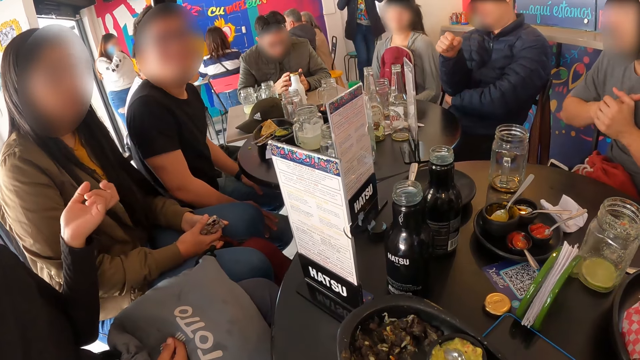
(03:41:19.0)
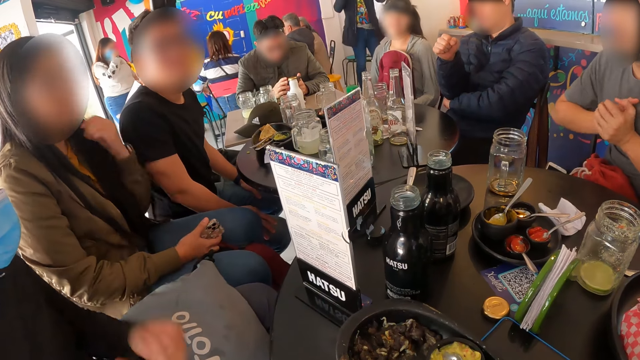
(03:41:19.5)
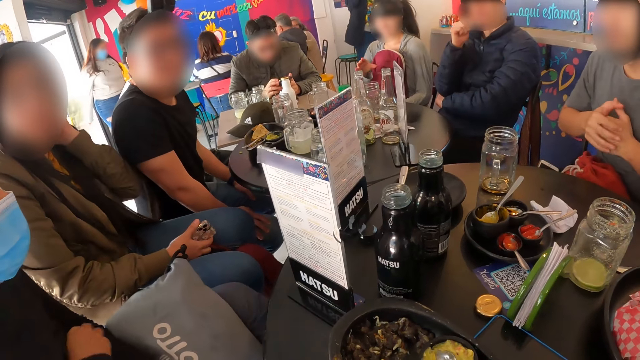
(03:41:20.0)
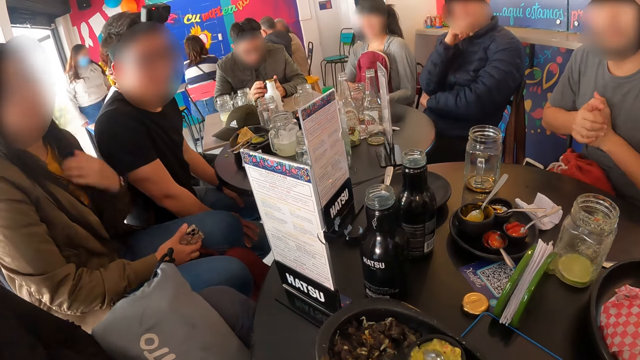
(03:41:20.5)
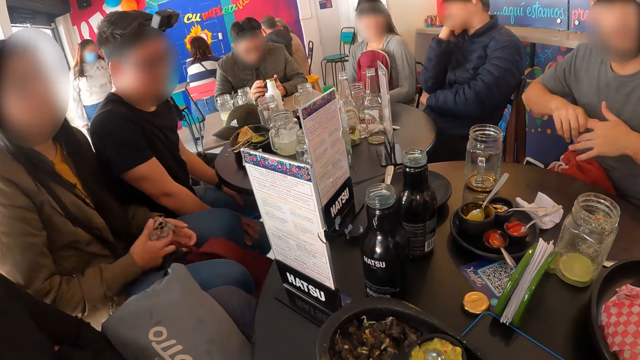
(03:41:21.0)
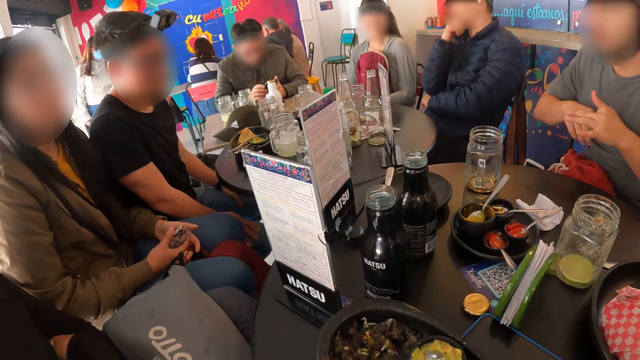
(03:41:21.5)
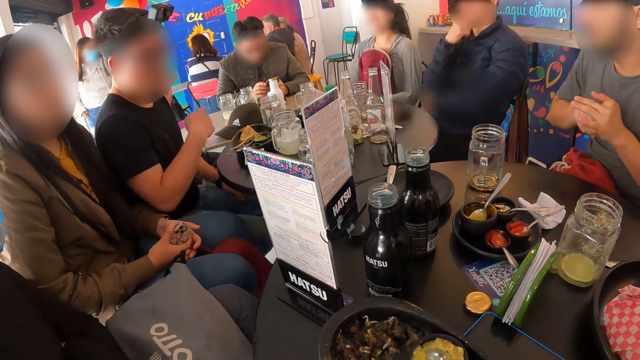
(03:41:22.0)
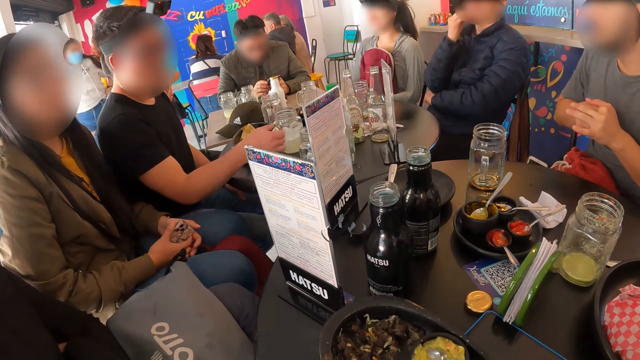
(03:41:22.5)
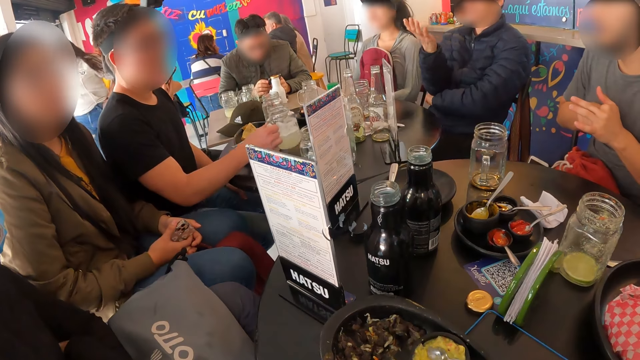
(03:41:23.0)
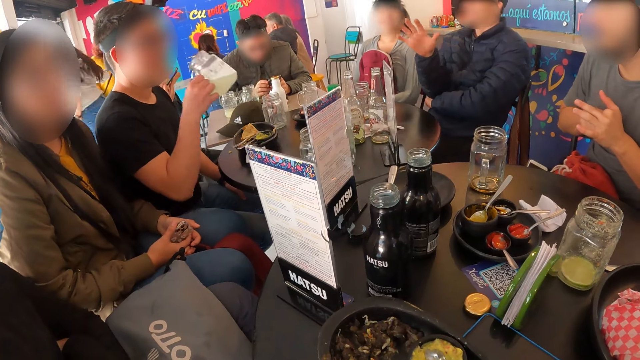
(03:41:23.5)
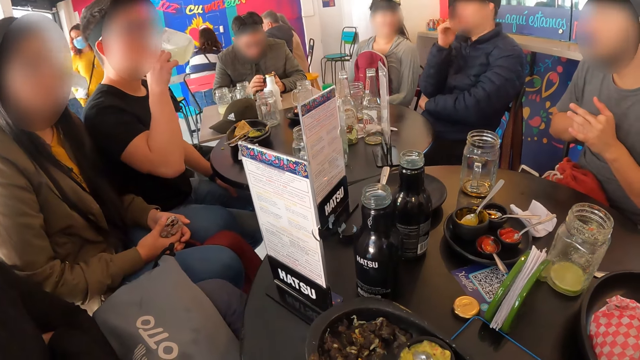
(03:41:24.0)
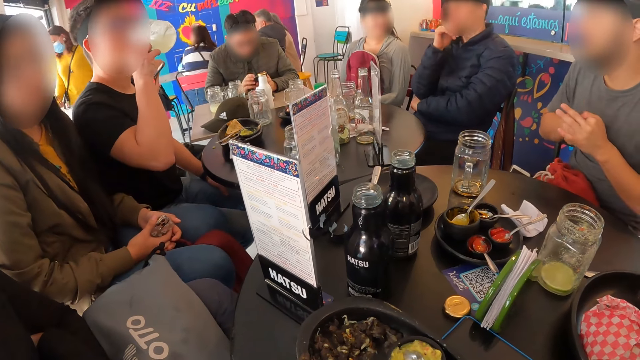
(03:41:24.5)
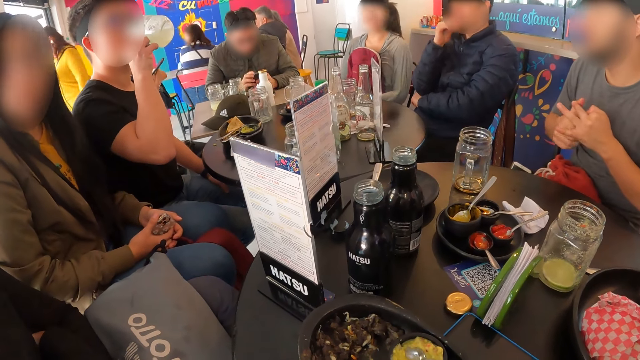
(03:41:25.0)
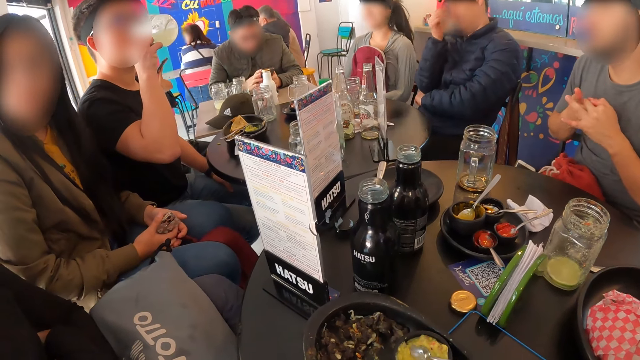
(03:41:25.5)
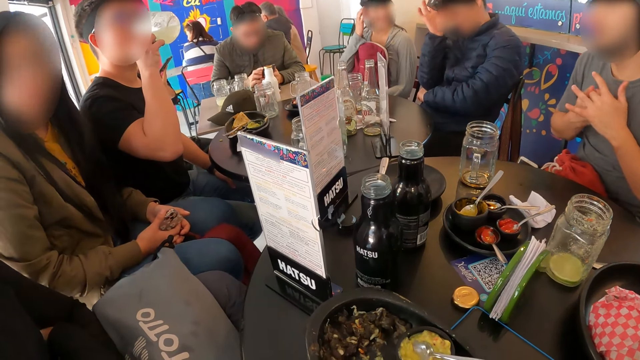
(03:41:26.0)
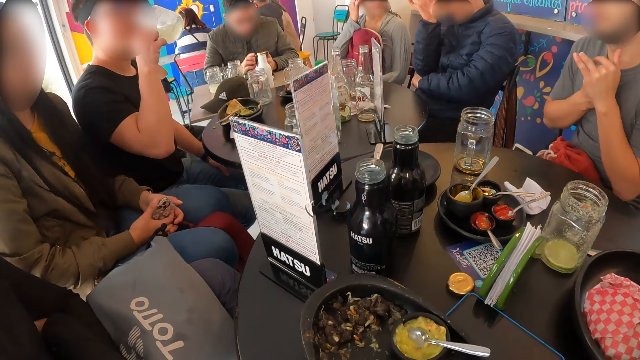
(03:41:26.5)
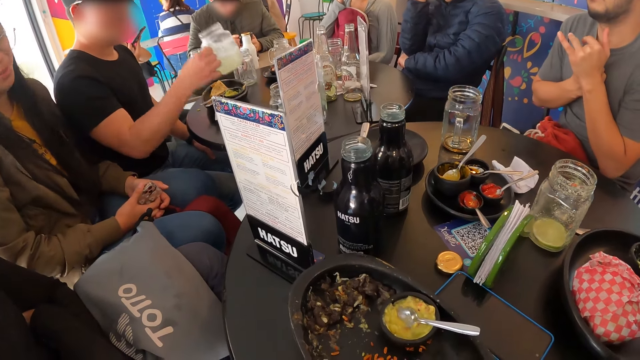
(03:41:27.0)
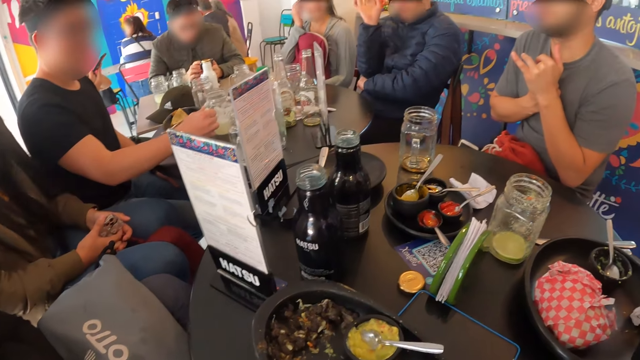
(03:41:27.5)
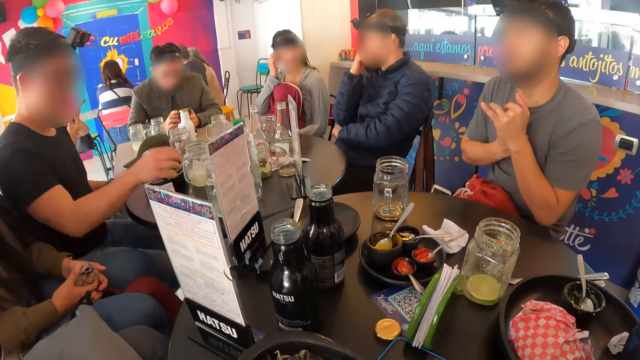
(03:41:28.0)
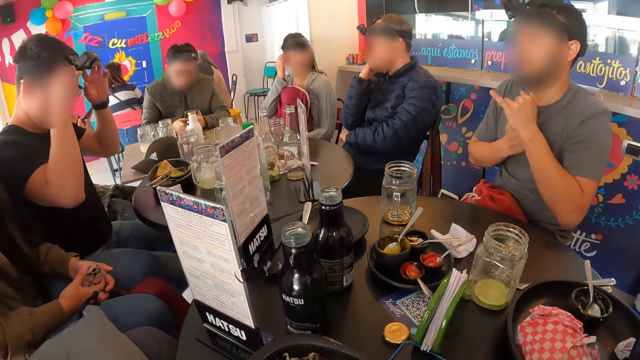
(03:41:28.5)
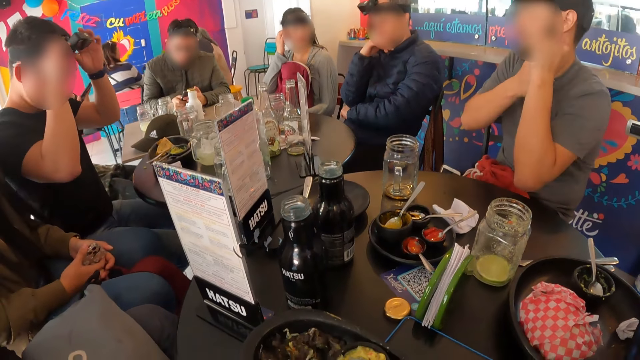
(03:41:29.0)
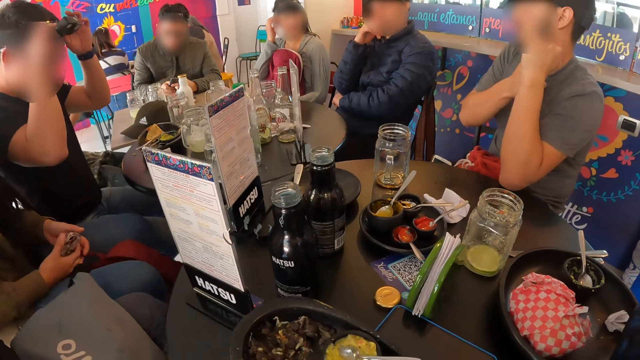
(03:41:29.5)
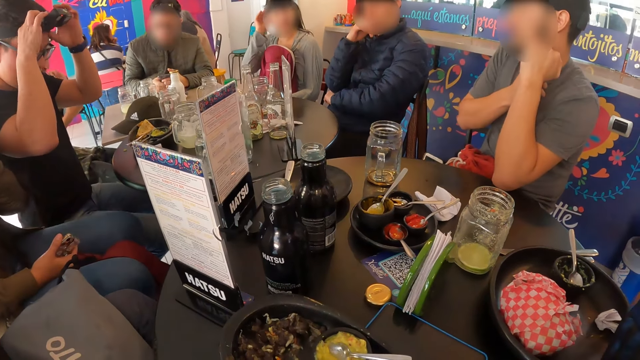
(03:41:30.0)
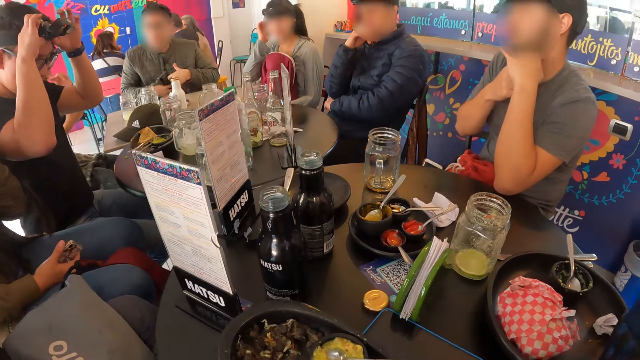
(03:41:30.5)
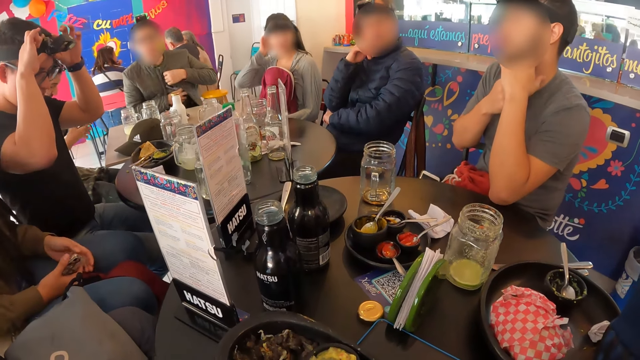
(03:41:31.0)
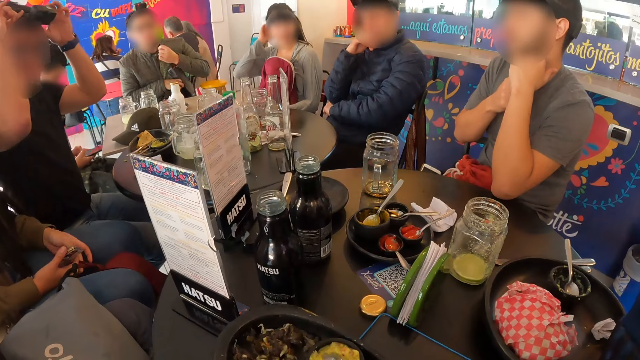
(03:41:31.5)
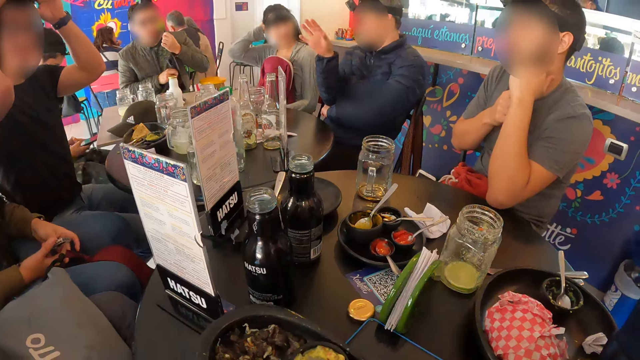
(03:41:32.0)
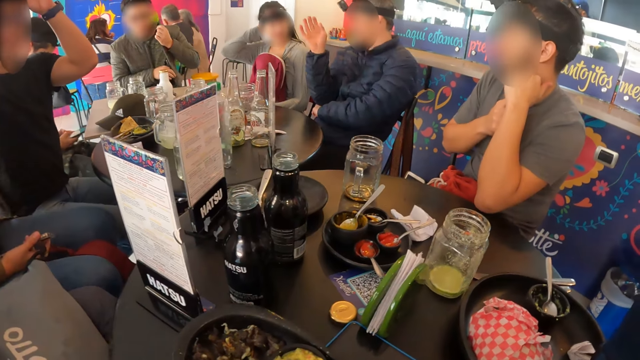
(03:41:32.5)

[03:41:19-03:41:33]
A person moves a hand. Another person scratches the neck. A man holds hands together. He stretches his left fingers with his right hand. Another man picks up a glass of drink from a table with his right hand. Another person interacts while moving hands. The other man drinks from the glass of drink with his right hand. Another person walks around. Another person holds the head. The other man drops the glass of drink on the table with his right hand. He holds the camera on his head with both hands. The person who holds the head holds the neck. The other man adjusts the camera. Another person holds the pocket.

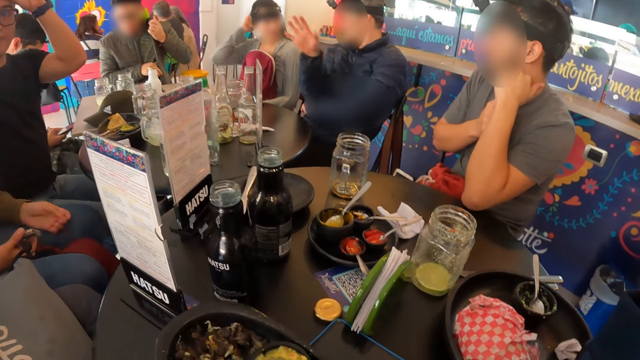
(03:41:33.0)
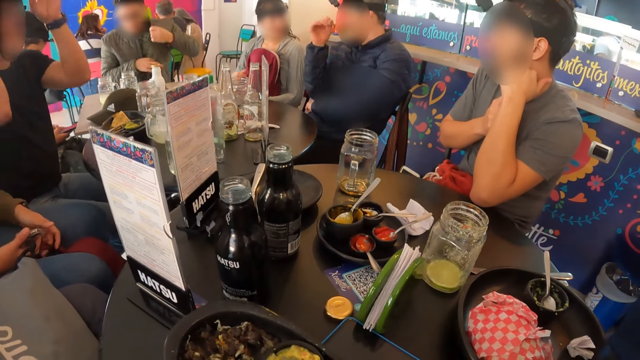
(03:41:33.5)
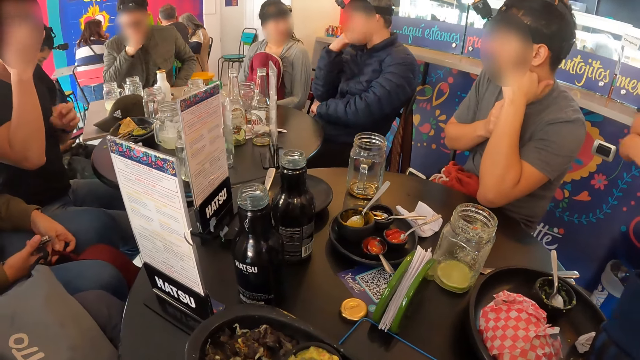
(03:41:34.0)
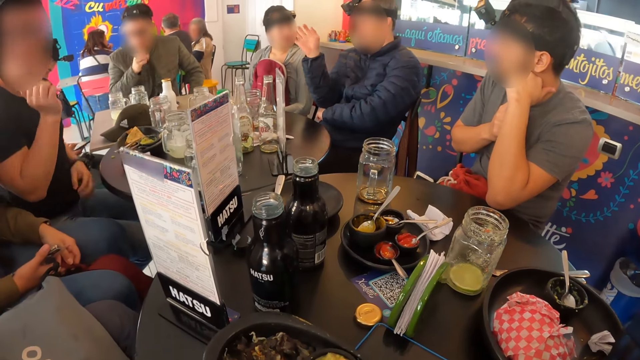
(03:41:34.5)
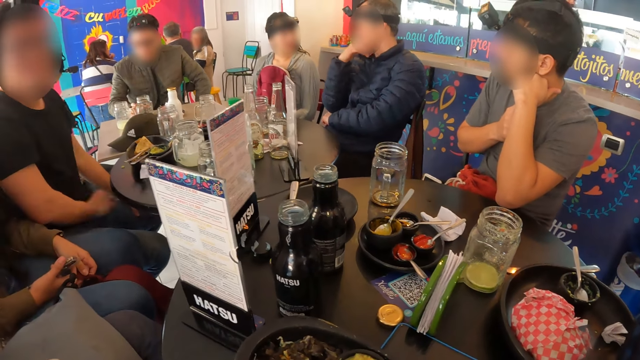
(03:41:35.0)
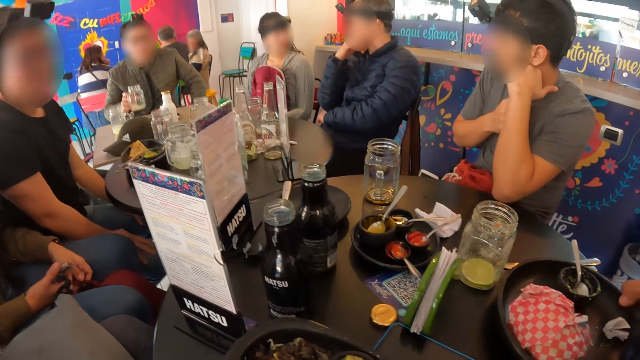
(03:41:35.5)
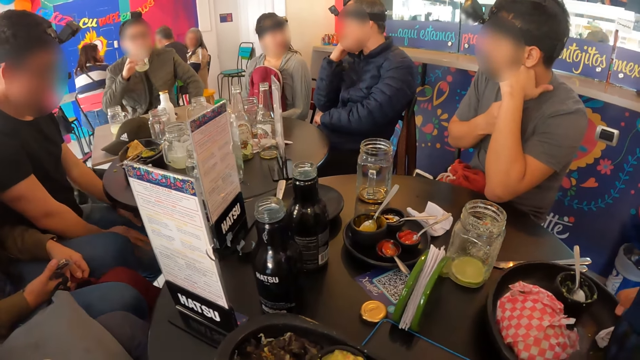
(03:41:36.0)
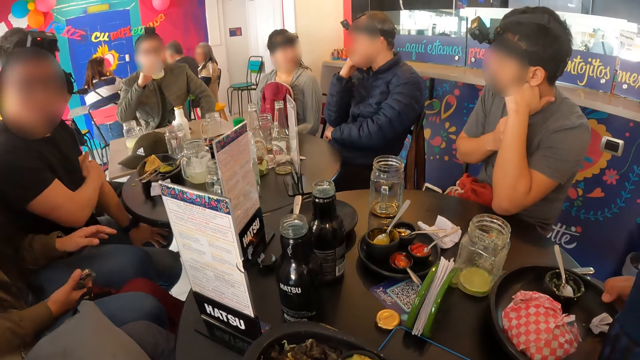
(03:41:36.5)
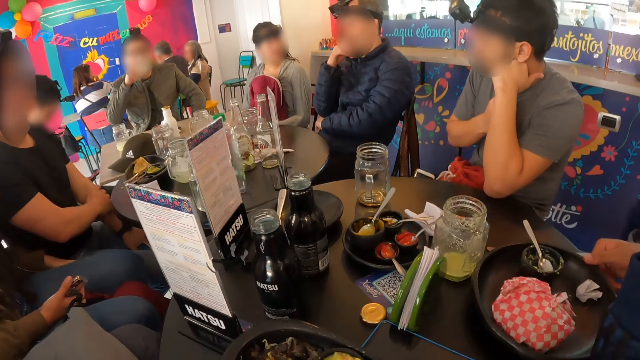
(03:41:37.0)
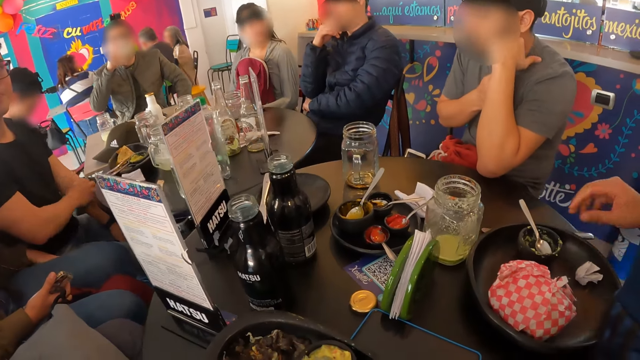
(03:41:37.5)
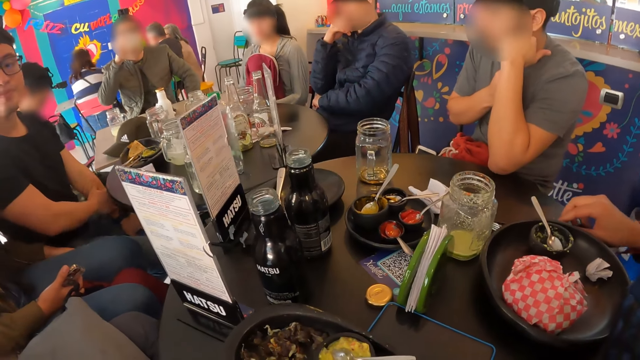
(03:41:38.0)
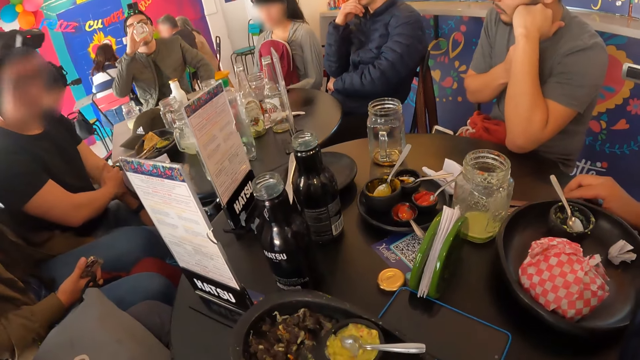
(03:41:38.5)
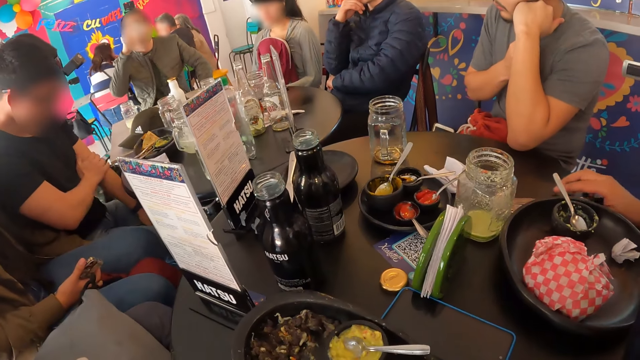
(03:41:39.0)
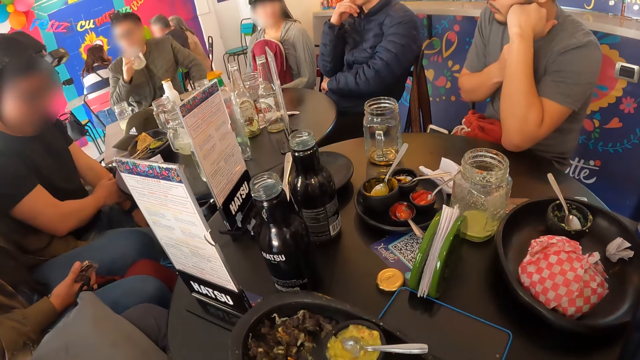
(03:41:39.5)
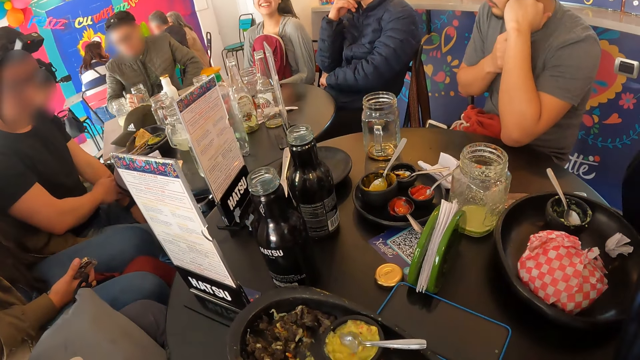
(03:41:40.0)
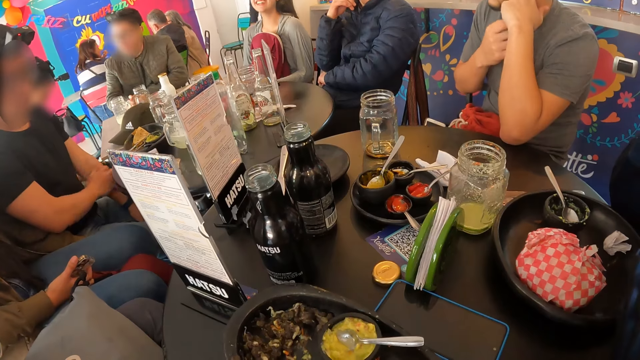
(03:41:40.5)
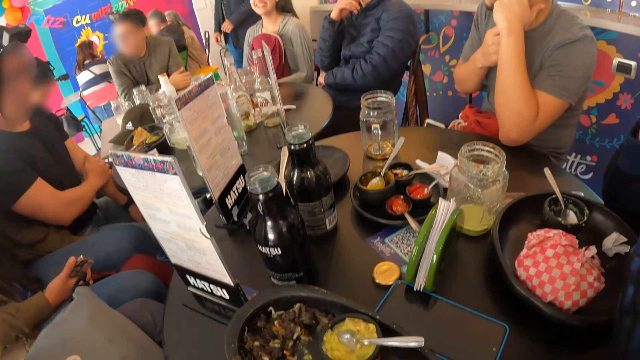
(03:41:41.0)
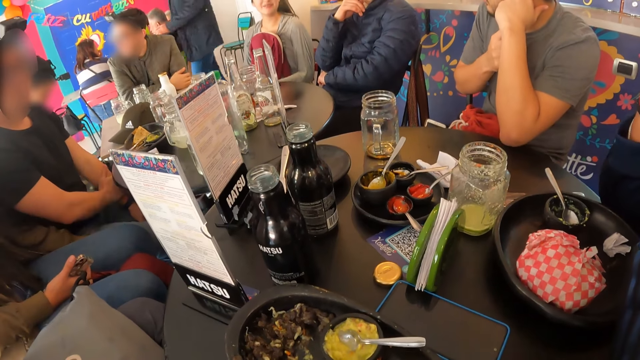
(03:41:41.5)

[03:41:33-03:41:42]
A person inserts a hand in the pocket and holds the face. The man adjusts the position of a plate with his right hand. Another man lifts a glass of drink from a table with his right hand. He drinks something. Another person scratches the hand. Another person holds something. The other man drops the glass of drink on the table with his right hand. Another person walks out.
